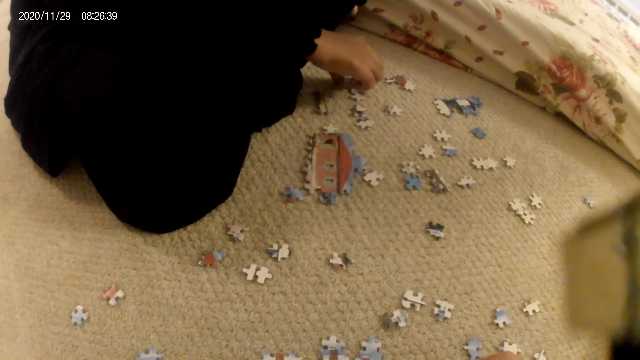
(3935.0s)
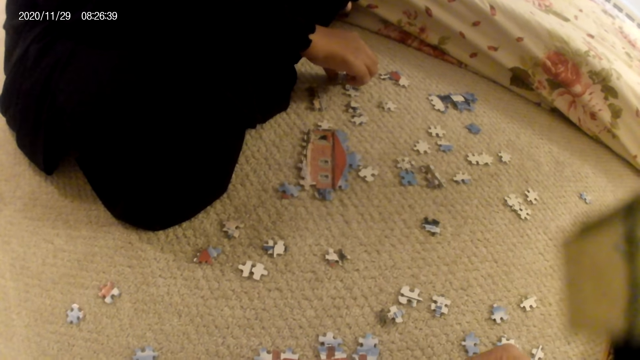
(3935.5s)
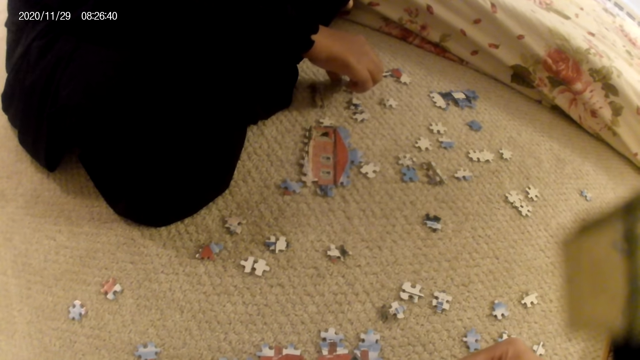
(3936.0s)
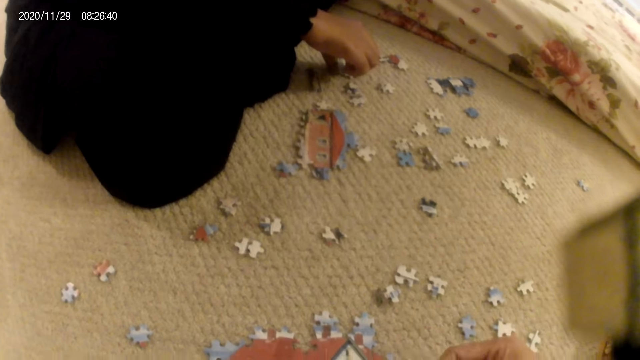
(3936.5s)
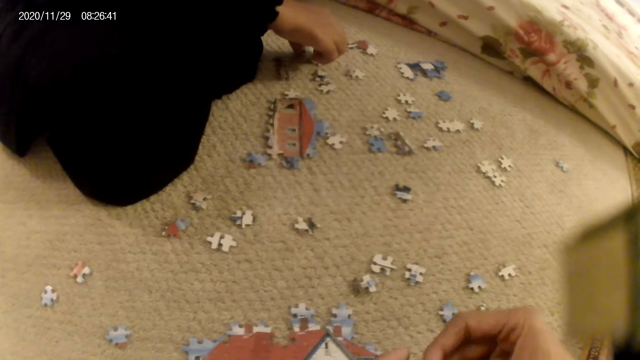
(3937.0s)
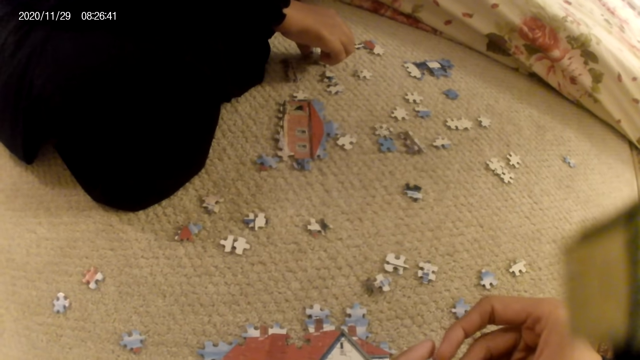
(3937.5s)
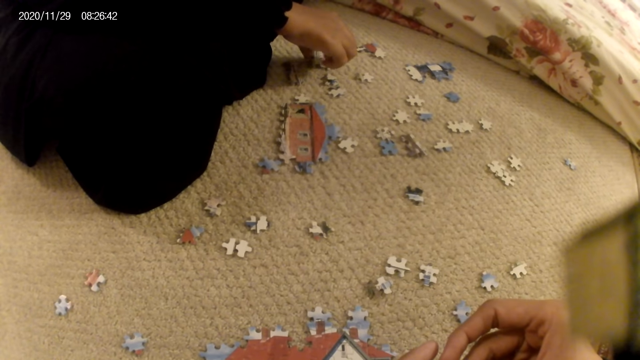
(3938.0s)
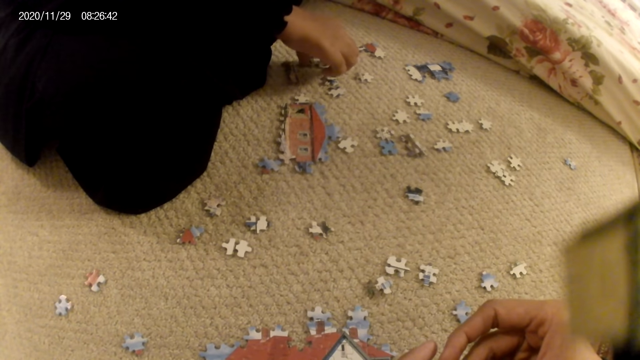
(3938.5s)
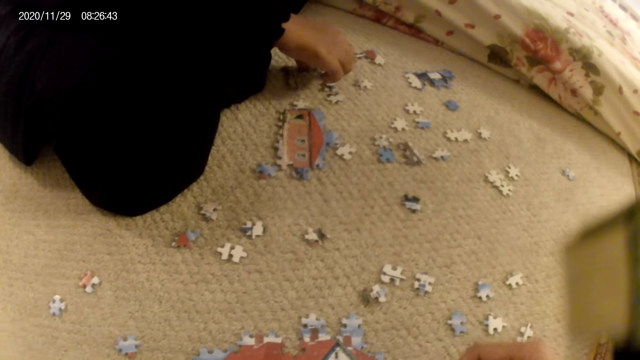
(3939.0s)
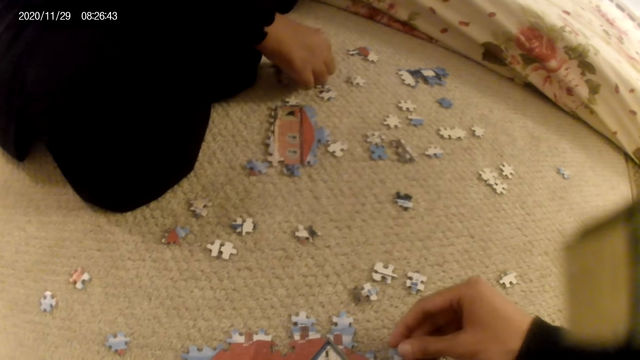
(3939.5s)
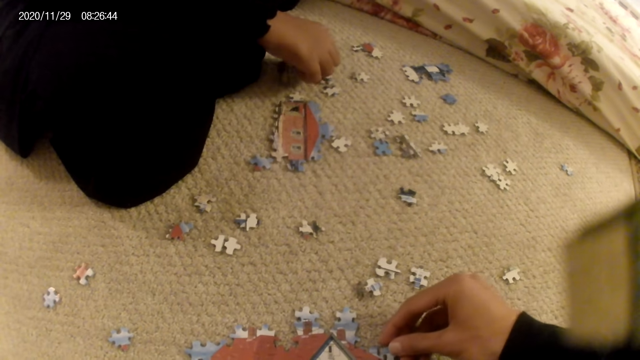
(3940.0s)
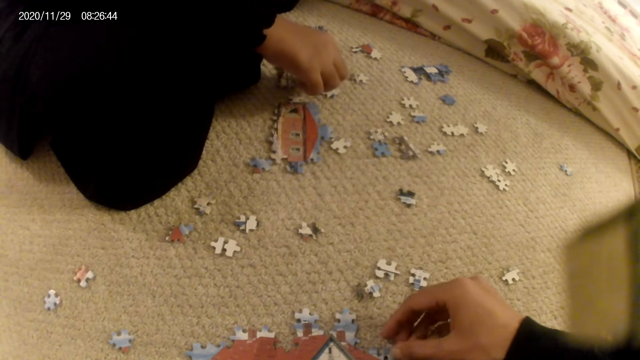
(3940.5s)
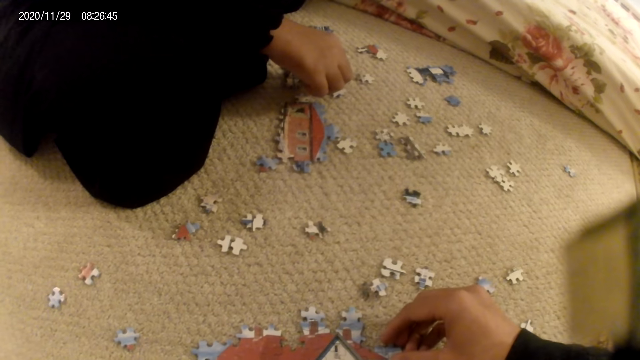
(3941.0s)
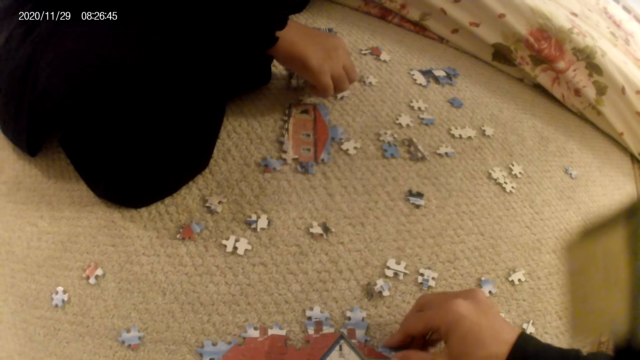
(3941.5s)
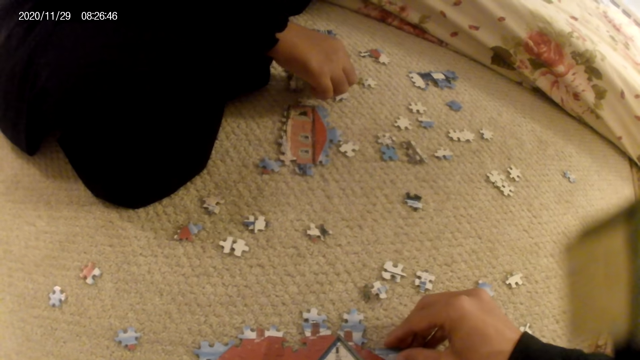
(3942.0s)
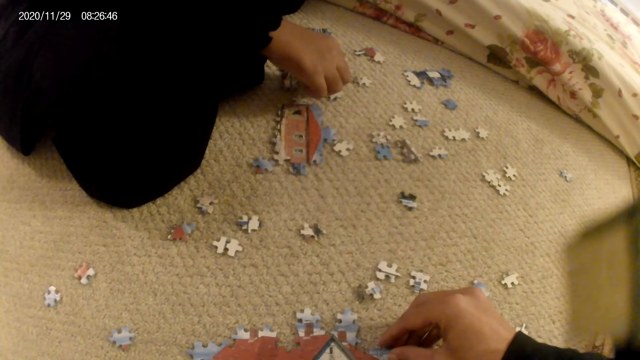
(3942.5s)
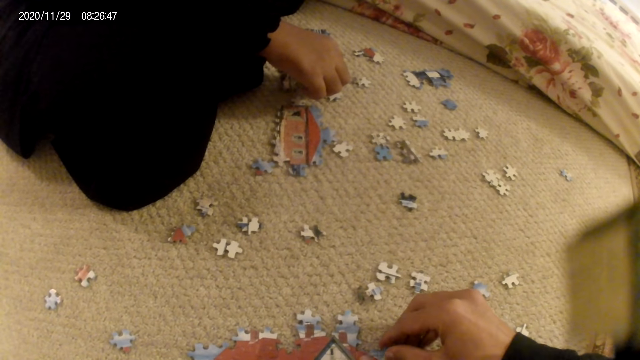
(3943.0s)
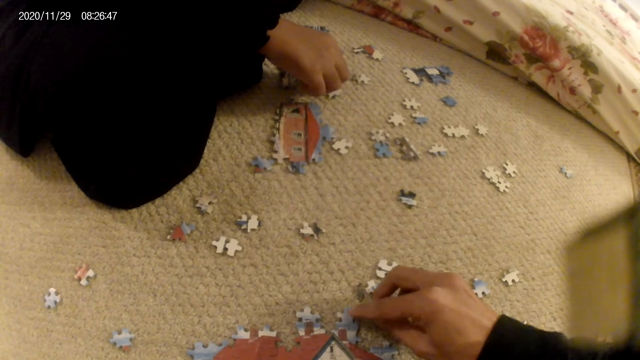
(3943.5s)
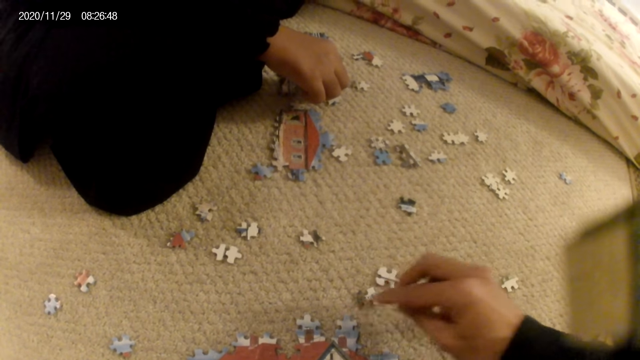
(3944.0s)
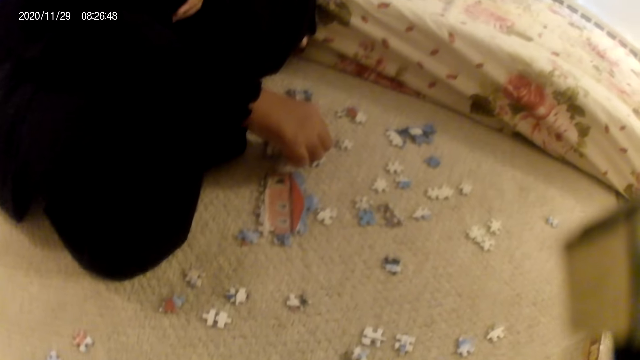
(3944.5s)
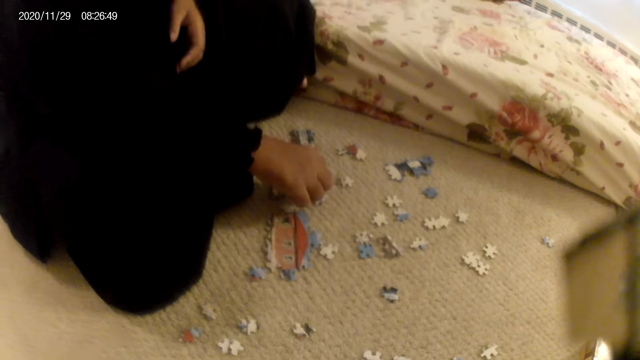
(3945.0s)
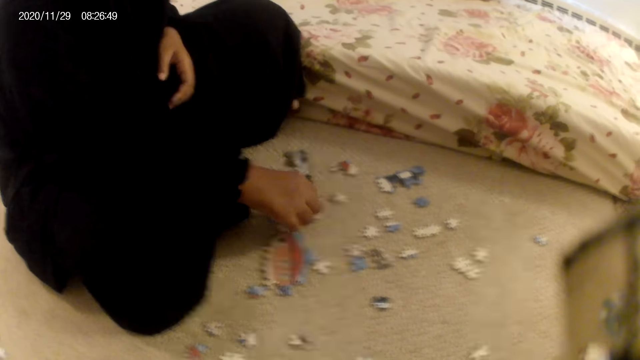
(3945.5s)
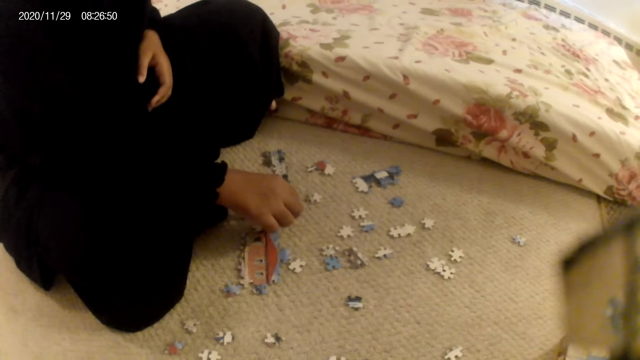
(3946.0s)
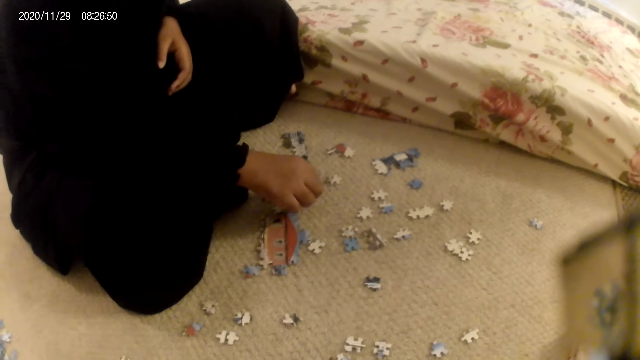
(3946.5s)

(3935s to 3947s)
A lady unhands the puzzle structure. The lady touches the puzzle structure. The camera wearer joins the puzzle piece in the puzzle structure. The lady stares at the puzzle structure. The camera wearer stares at the puzzle pieces on the floor.

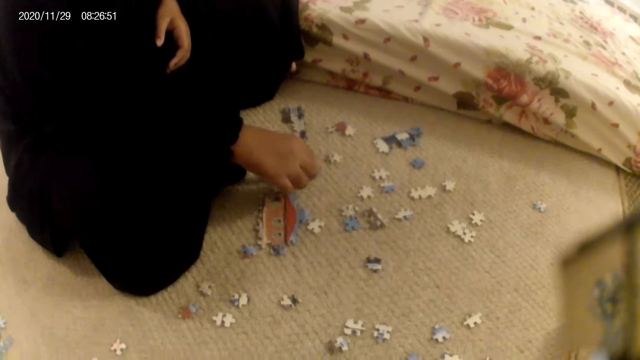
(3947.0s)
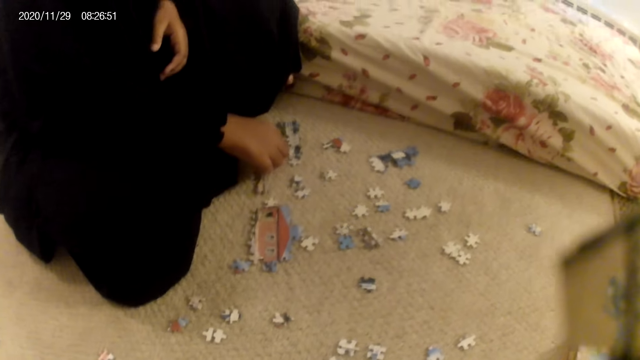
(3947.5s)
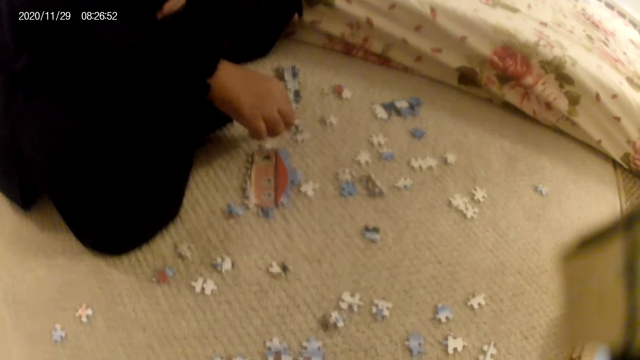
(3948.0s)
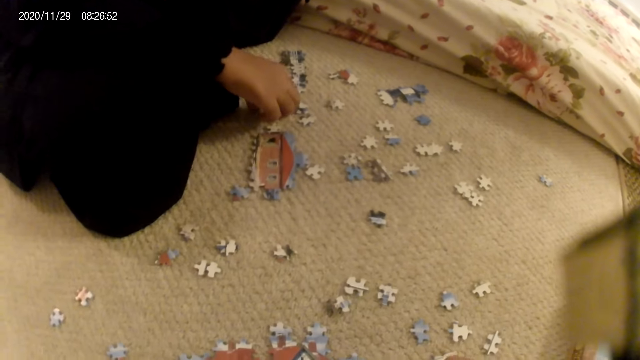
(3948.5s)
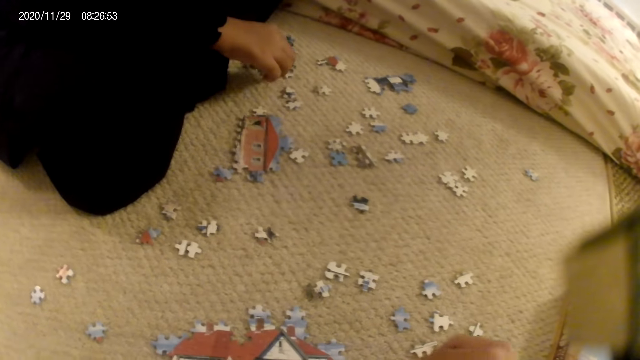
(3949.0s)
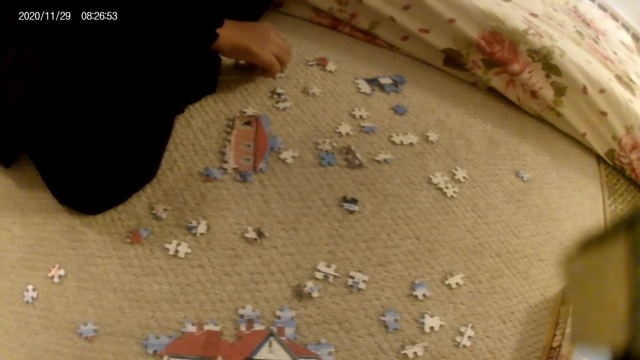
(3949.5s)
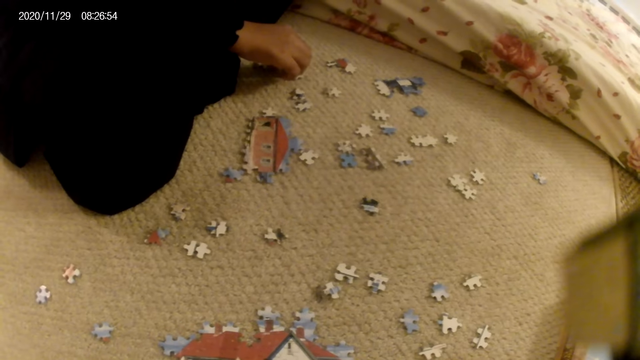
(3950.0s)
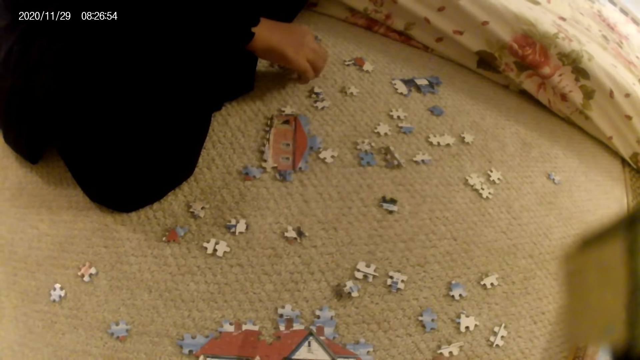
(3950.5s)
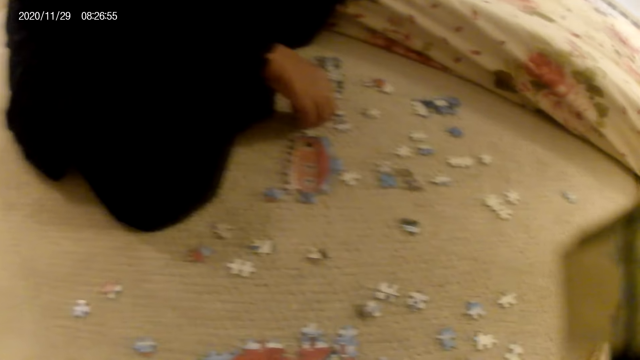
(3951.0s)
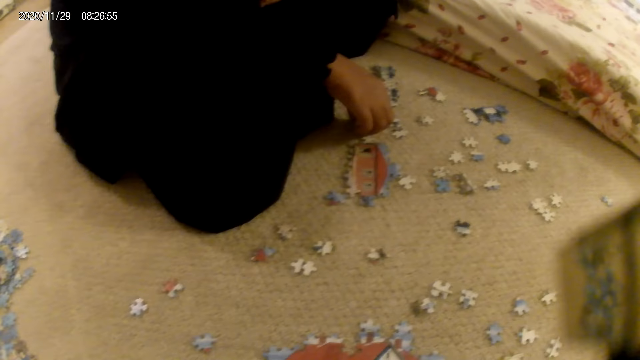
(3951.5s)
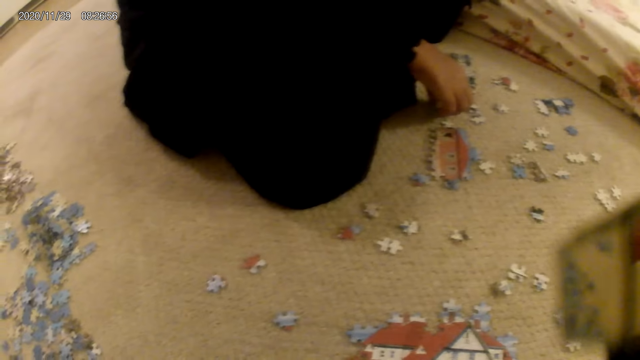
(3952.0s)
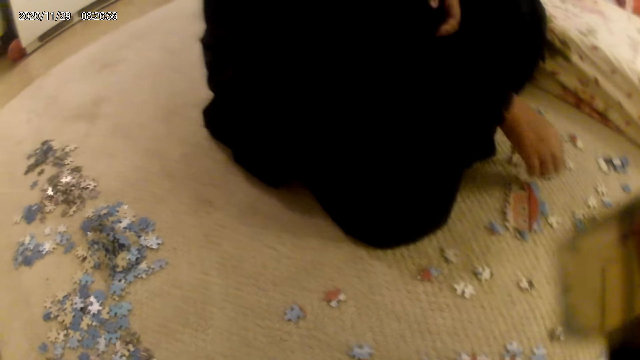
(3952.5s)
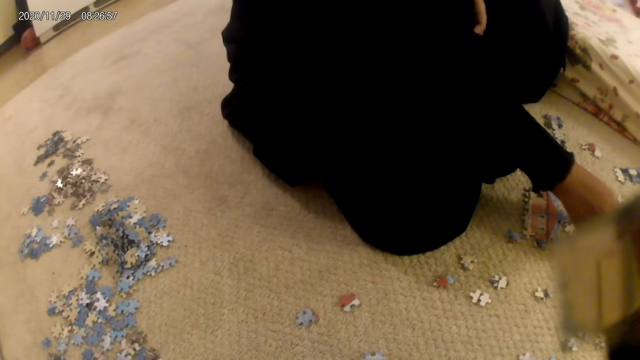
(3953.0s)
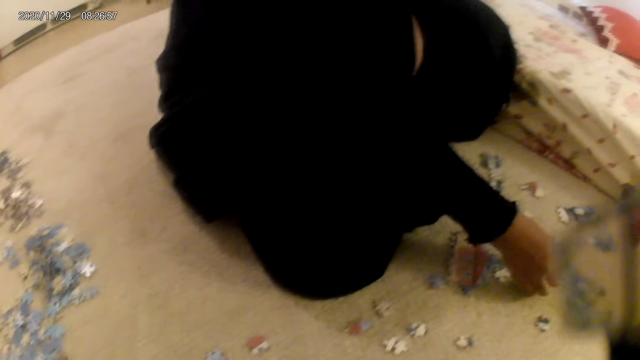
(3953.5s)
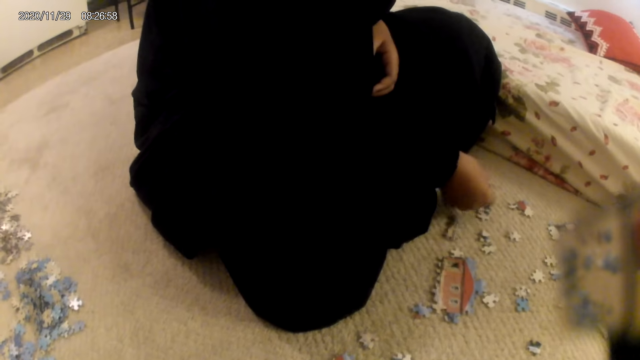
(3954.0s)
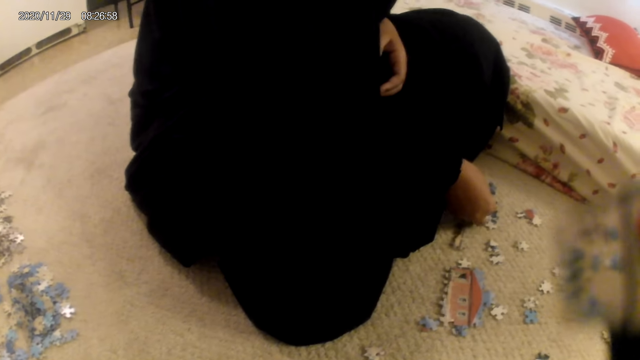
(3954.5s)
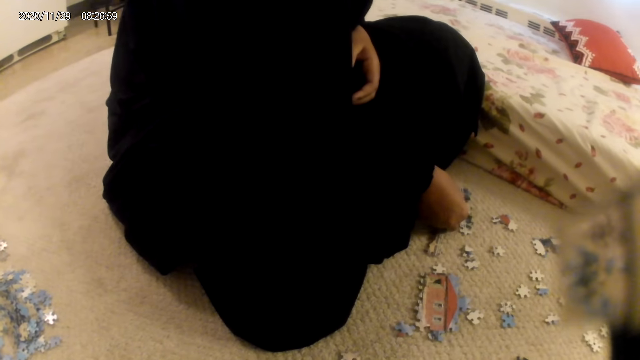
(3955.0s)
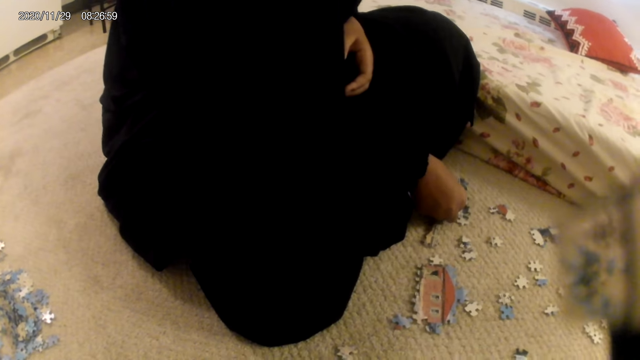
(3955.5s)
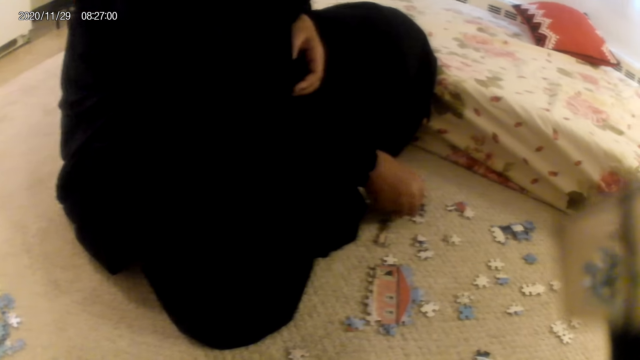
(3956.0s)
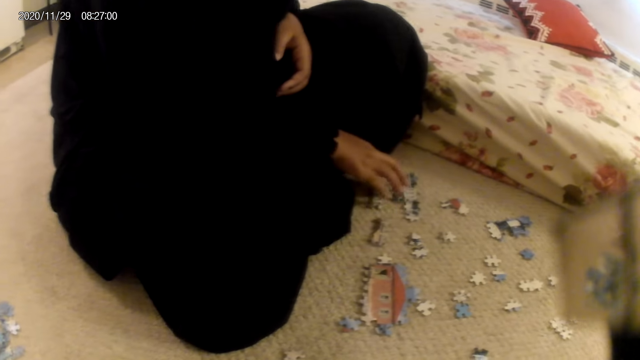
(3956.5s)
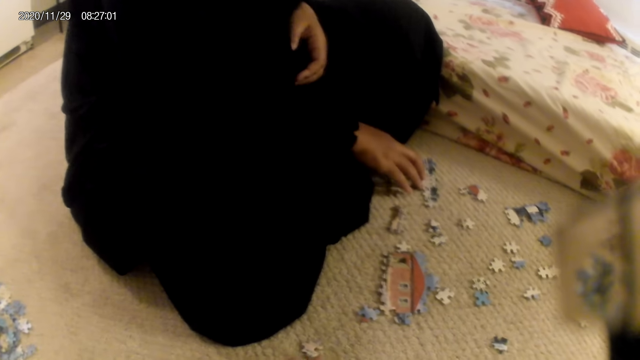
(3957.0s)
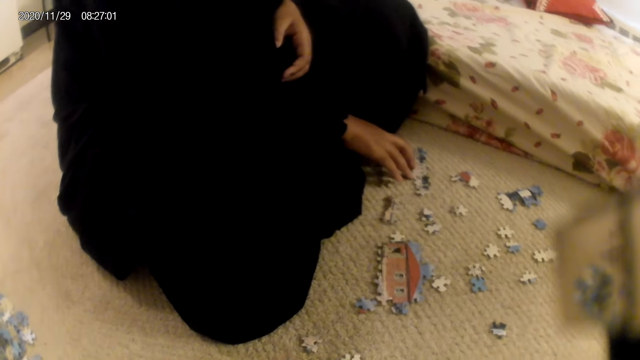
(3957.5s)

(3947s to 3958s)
A lady picks a puzzle structure. The camera wearer picks a puzzle piece. The lady fits the puzzle piece in the puzzle structure. The lady places the puzzle piece on the floor. The camera wearer stares at the puzzle pieces on the floor. The lady picks the puzzle piece. The lady joins the puzzle piece in the puzzle structure.
